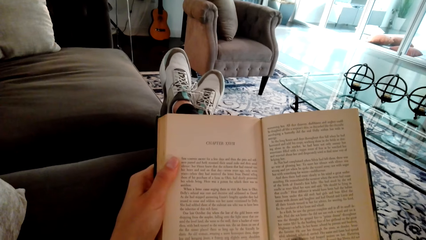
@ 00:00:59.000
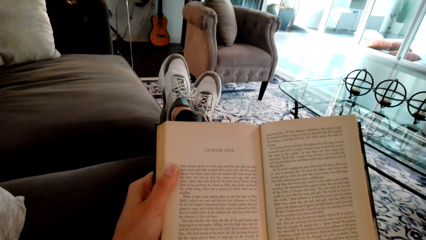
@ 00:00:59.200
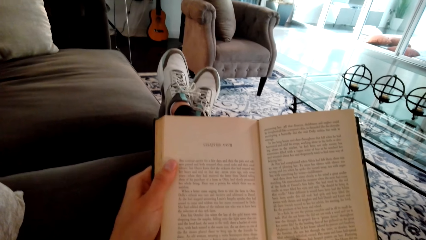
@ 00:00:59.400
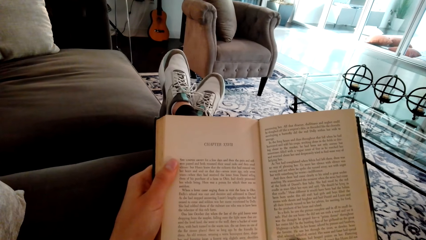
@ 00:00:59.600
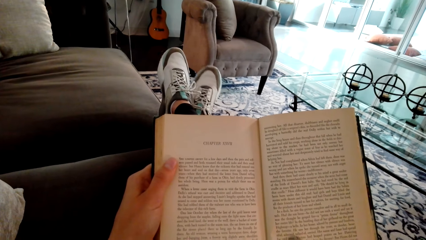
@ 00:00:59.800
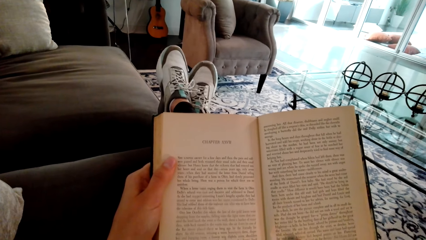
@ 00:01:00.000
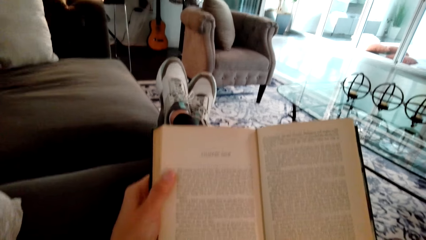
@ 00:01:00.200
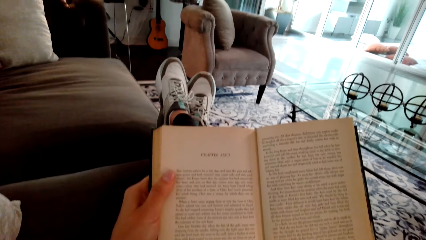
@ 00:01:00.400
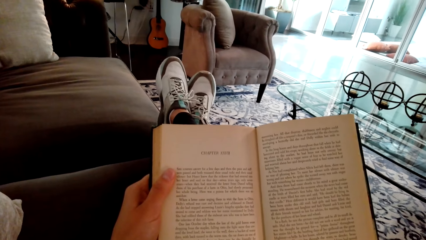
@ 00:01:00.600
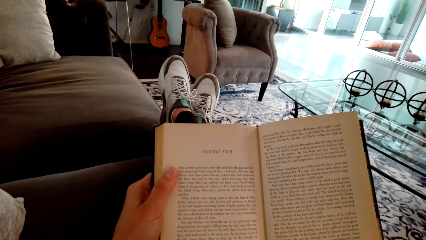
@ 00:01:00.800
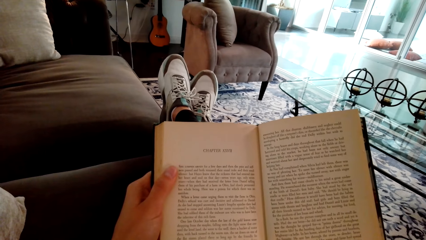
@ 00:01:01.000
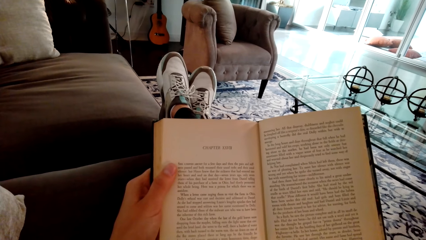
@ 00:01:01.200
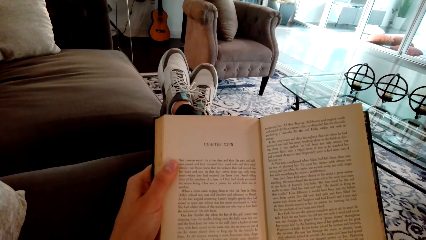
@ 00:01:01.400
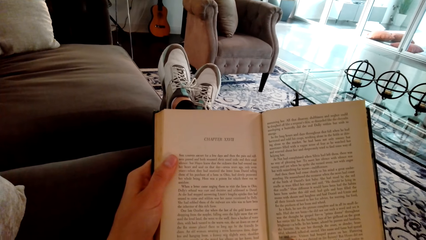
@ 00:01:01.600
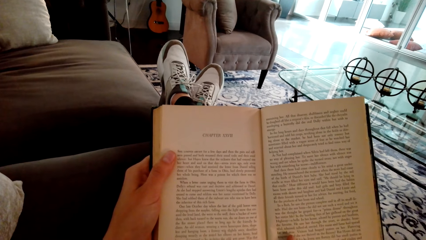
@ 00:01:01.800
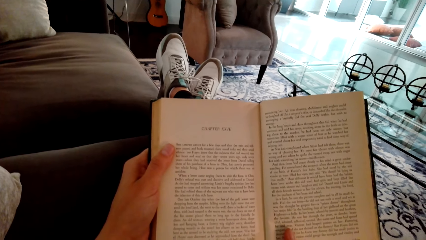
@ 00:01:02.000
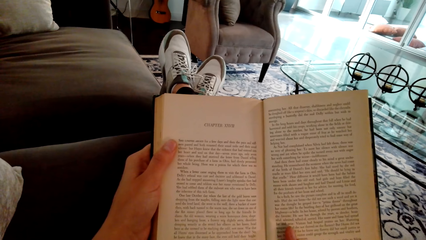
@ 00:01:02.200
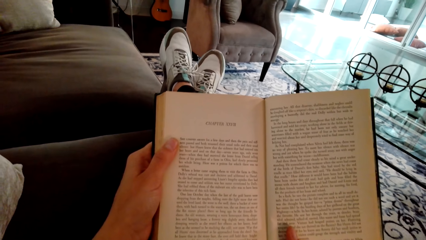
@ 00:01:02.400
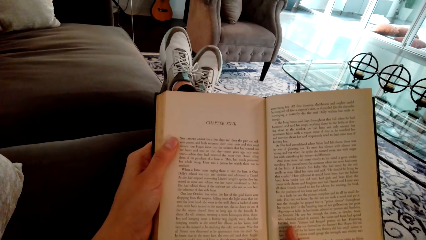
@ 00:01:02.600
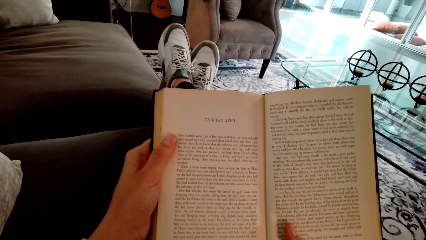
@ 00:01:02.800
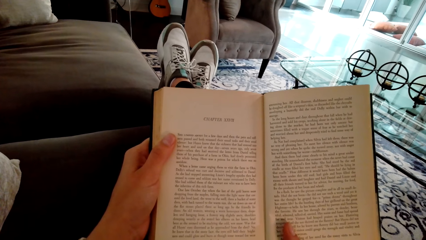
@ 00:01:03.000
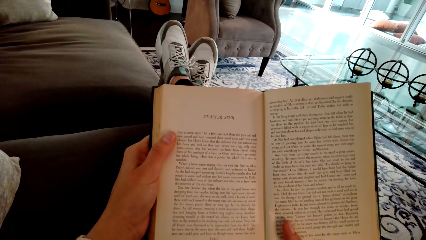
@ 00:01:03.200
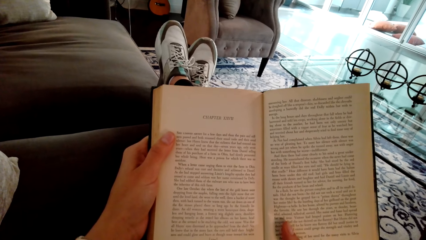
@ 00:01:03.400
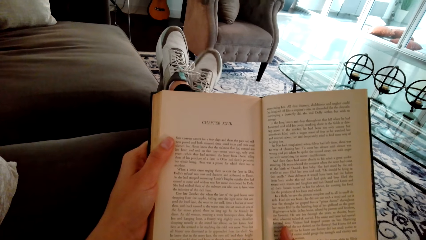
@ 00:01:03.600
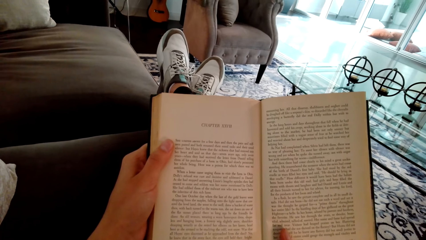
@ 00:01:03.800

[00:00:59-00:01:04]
The camera wearer reads a book.

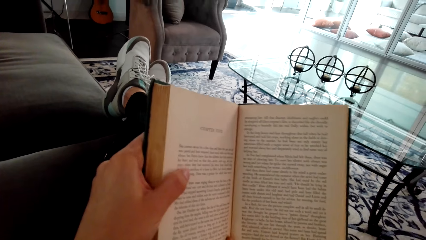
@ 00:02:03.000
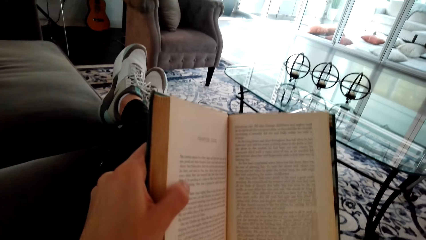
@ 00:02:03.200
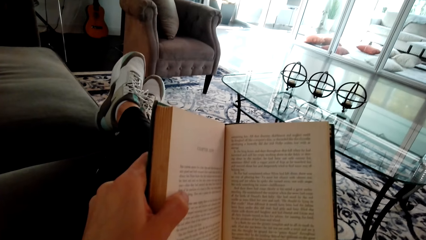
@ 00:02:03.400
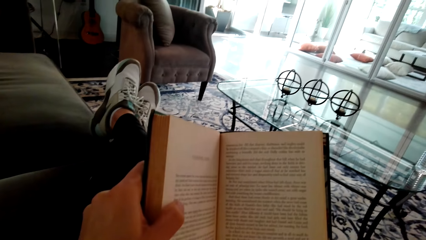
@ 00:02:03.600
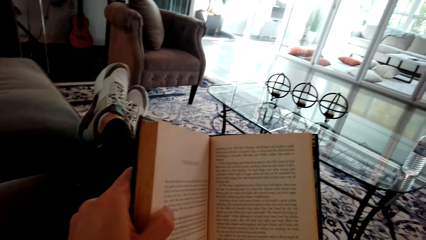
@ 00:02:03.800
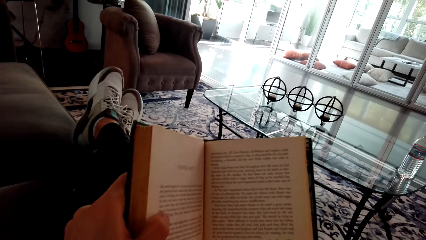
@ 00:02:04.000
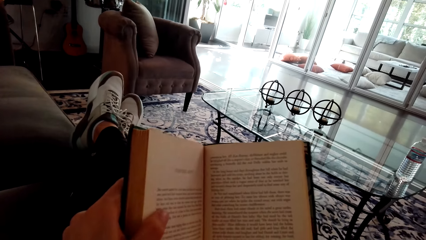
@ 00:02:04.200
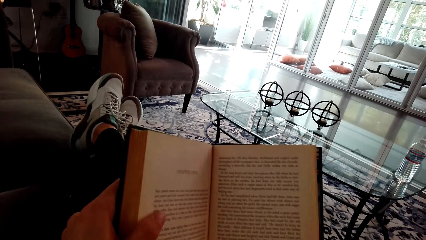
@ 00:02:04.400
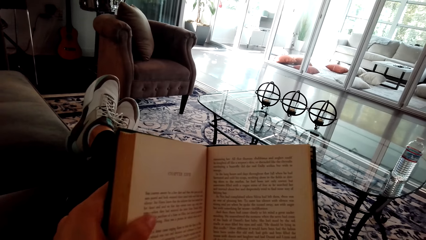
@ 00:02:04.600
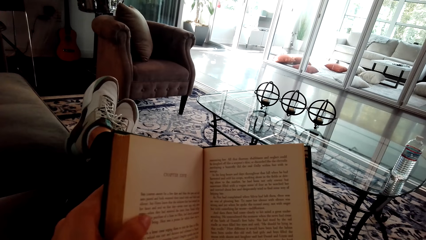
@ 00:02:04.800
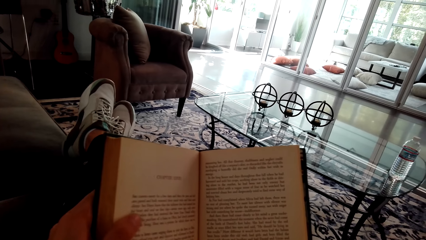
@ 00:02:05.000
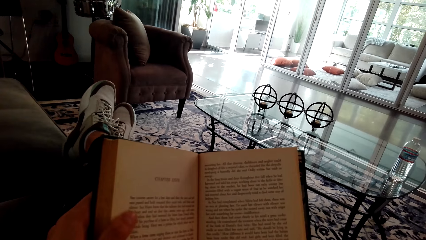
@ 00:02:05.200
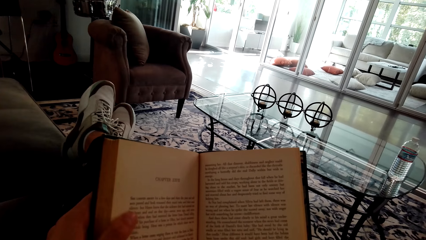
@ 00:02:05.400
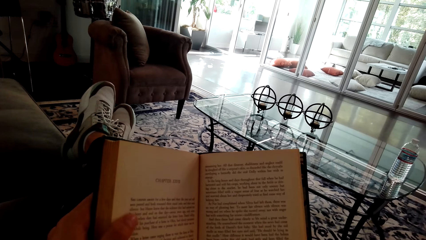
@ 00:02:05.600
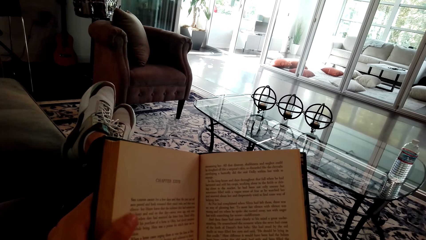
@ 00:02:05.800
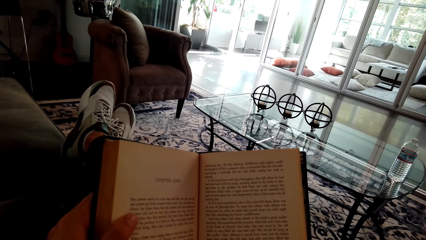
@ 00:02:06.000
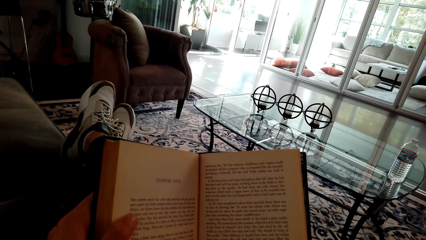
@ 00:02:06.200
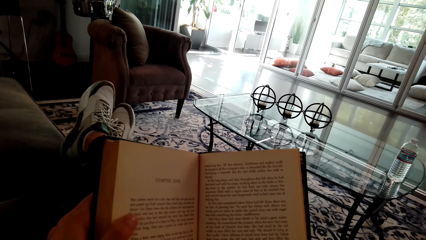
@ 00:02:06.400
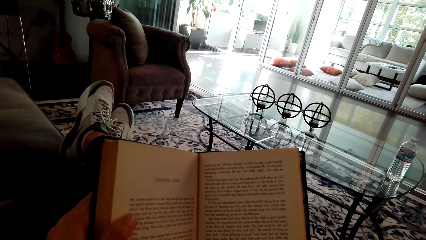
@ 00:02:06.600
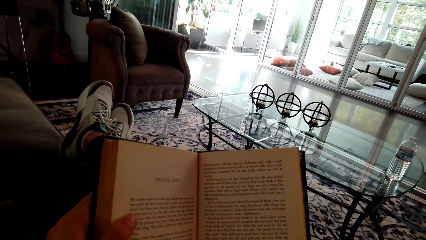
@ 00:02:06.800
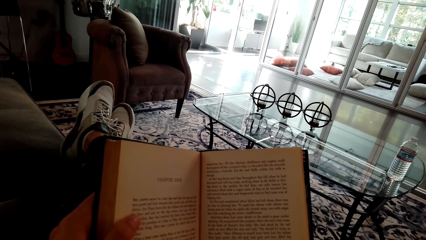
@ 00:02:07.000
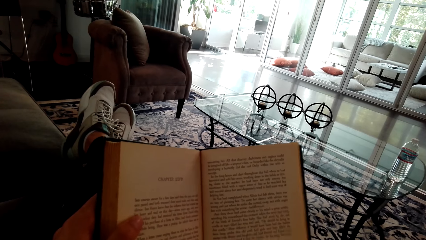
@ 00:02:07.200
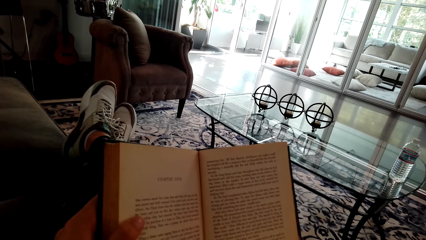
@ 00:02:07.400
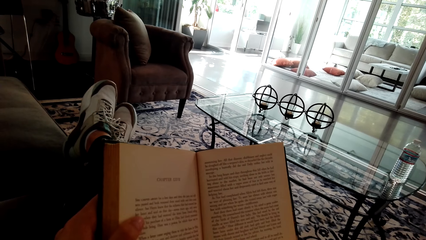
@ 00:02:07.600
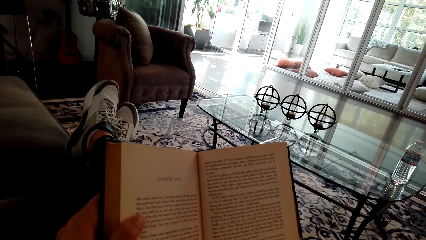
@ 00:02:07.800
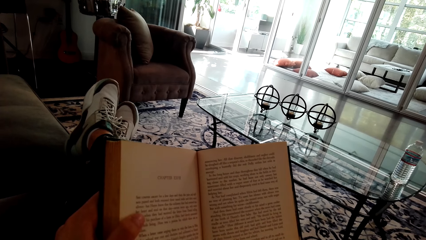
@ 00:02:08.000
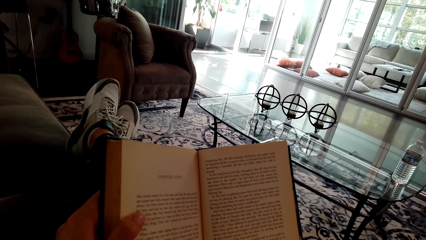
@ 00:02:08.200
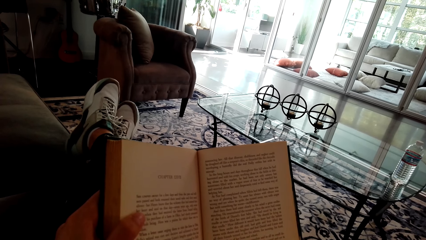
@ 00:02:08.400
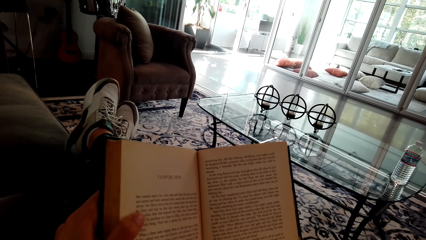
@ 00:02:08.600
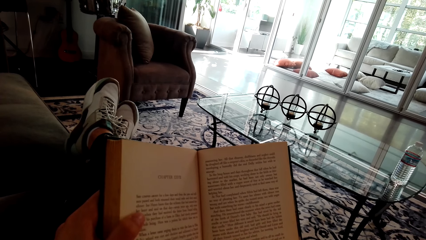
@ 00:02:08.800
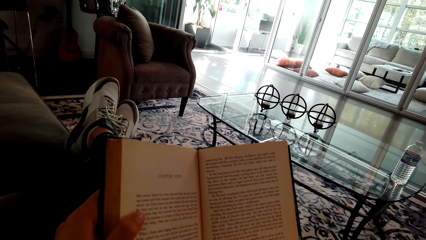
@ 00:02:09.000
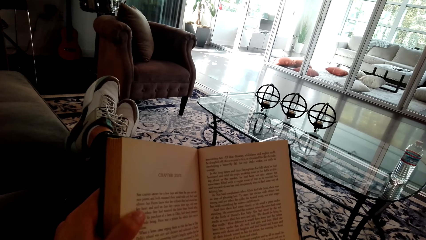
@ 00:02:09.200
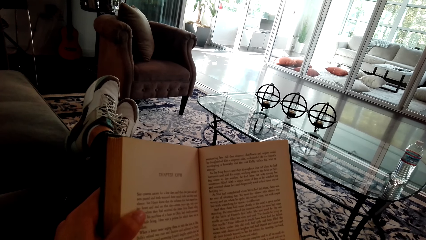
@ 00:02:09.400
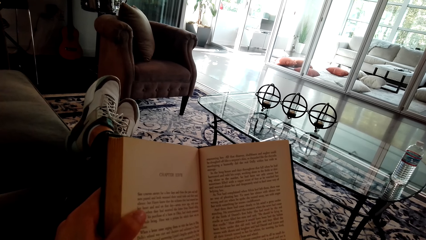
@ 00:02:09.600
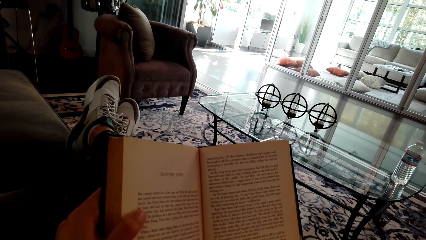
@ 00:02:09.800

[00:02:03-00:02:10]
The camera wearer adjusts the book. They read the book.

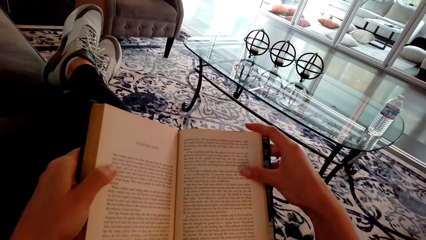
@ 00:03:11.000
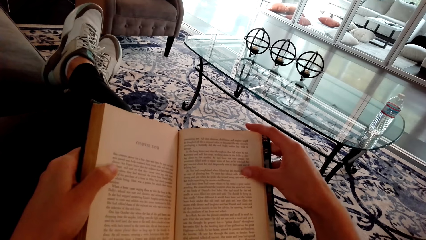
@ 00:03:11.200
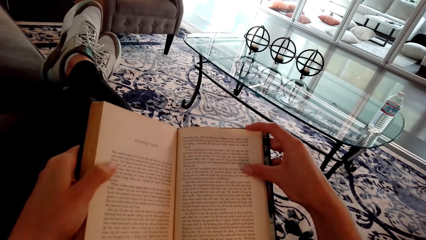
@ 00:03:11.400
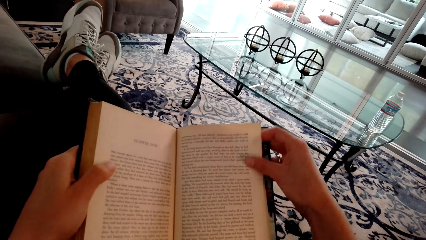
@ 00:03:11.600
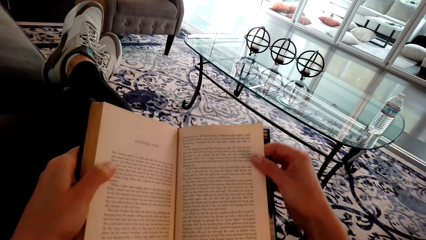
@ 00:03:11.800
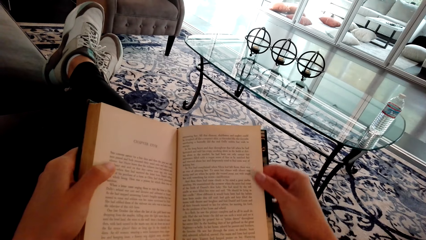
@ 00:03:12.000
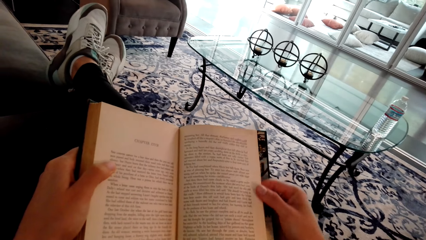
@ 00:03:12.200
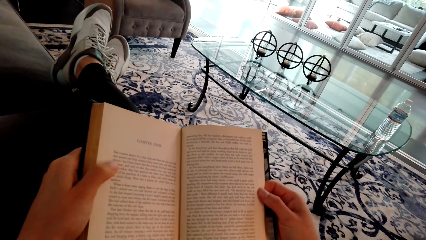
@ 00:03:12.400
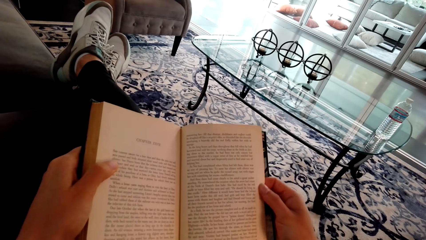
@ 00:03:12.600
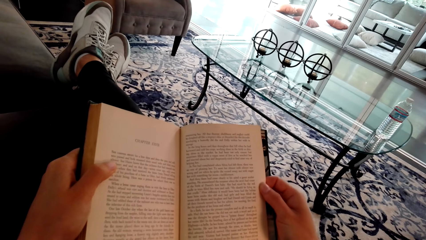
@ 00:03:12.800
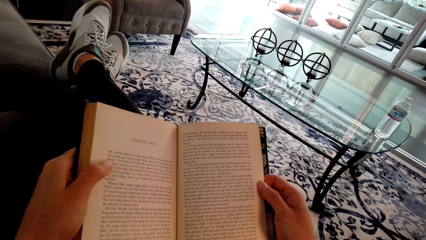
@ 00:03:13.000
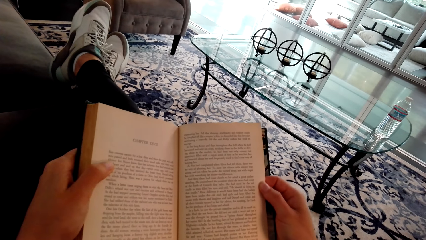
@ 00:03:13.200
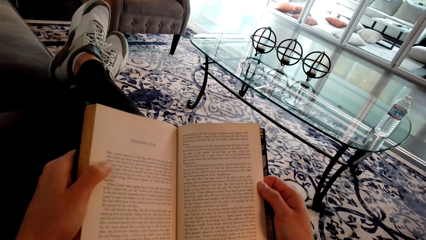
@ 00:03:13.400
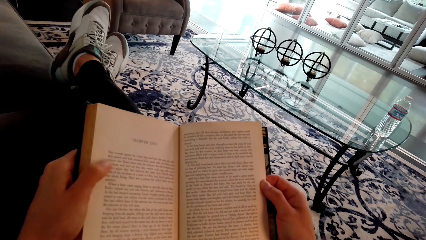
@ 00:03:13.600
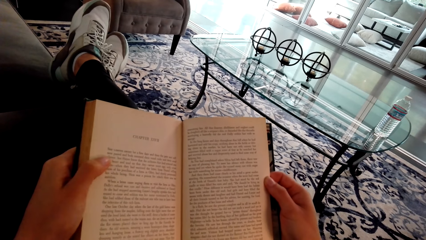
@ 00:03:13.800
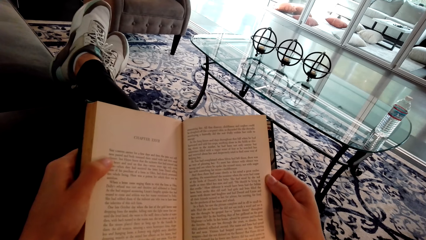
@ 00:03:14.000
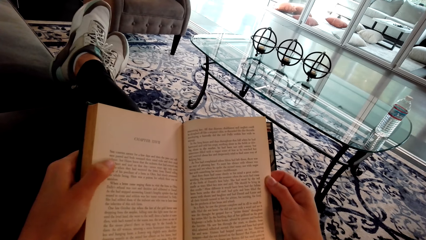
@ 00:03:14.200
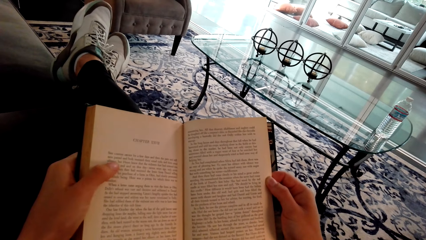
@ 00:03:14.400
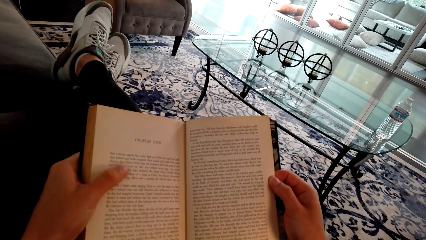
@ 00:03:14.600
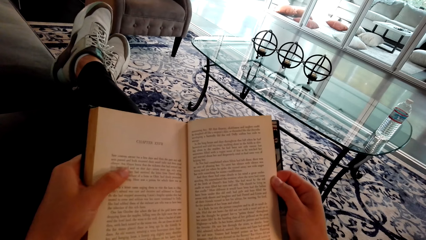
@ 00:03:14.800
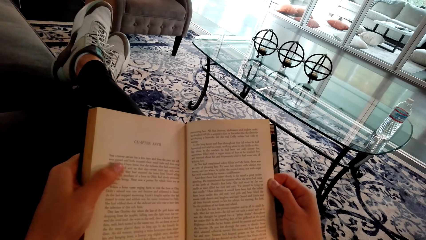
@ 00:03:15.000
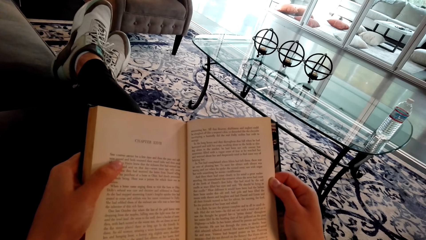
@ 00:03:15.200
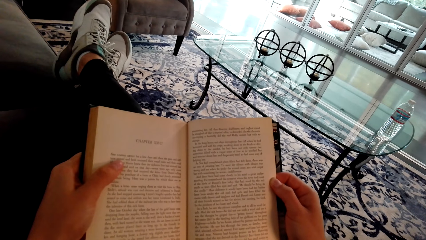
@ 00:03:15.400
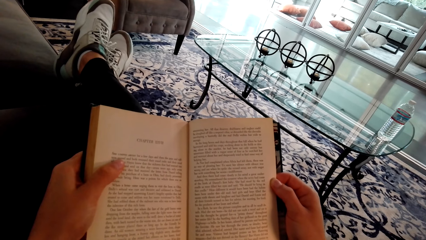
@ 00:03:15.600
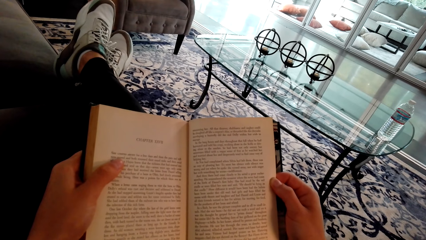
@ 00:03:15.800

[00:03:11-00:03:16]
The camera wearer holds up a page.
